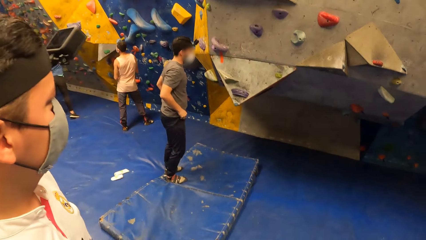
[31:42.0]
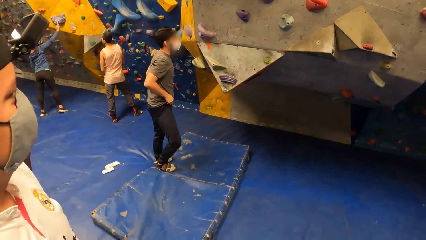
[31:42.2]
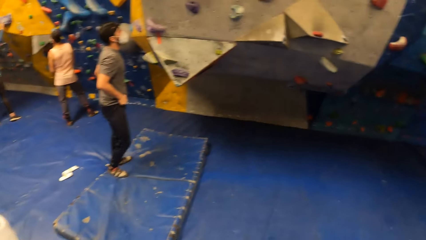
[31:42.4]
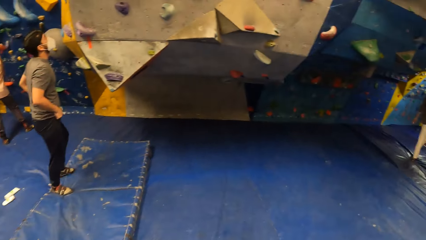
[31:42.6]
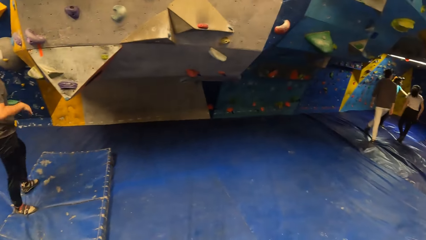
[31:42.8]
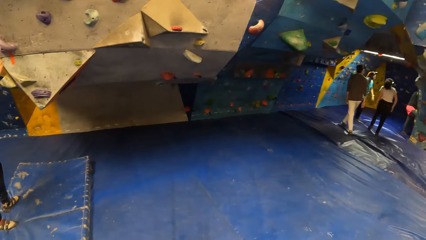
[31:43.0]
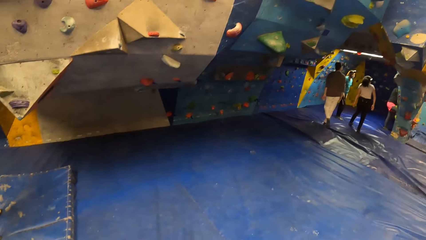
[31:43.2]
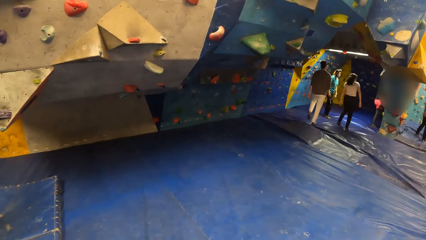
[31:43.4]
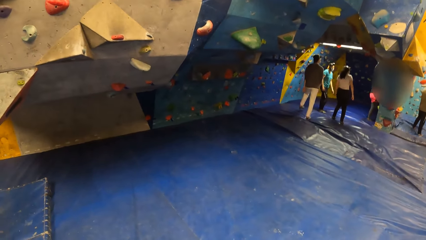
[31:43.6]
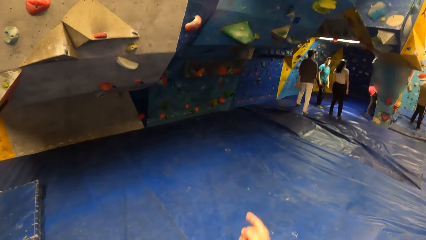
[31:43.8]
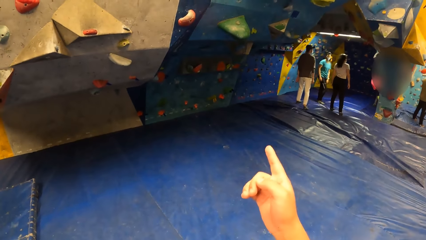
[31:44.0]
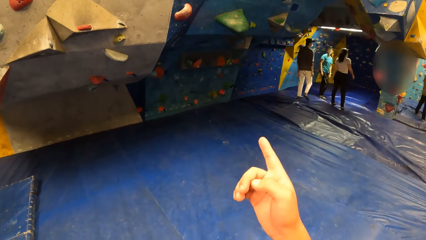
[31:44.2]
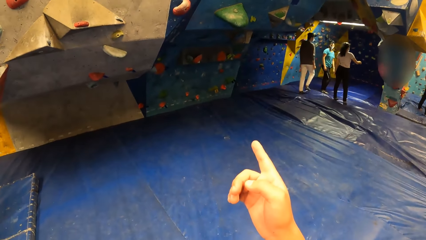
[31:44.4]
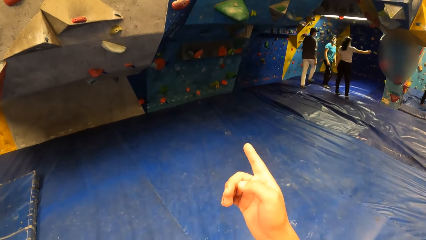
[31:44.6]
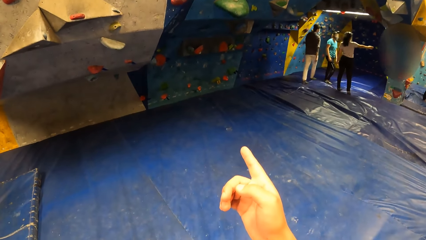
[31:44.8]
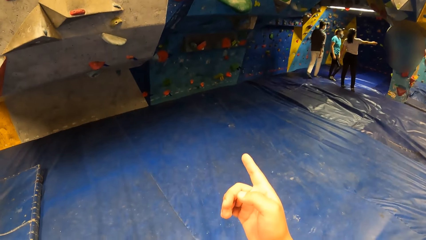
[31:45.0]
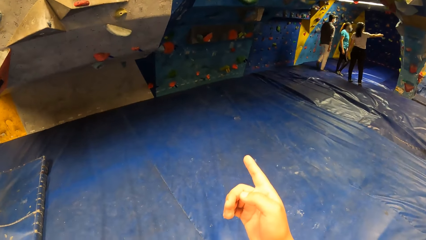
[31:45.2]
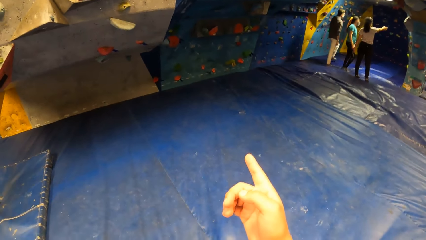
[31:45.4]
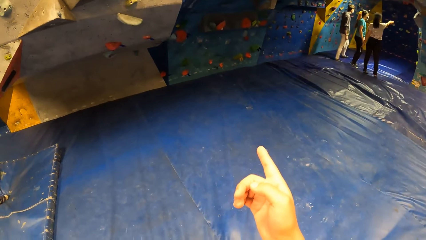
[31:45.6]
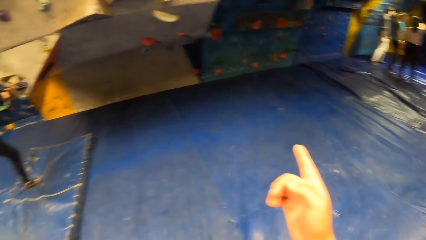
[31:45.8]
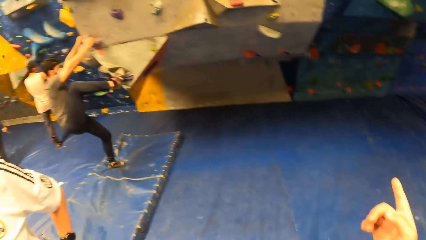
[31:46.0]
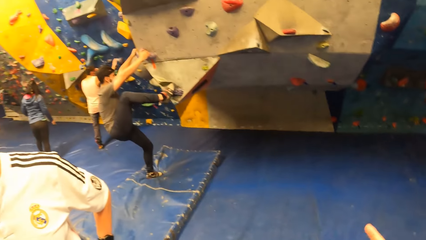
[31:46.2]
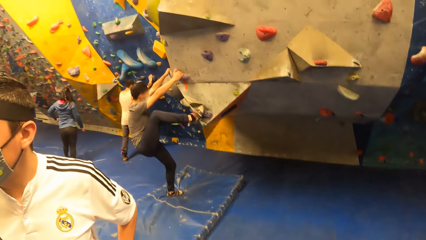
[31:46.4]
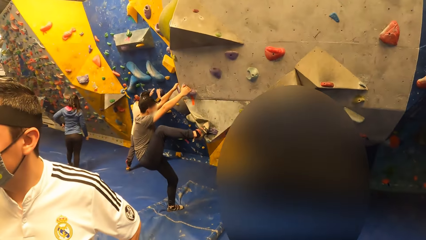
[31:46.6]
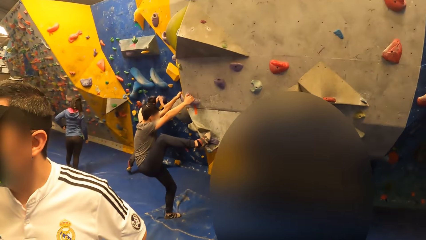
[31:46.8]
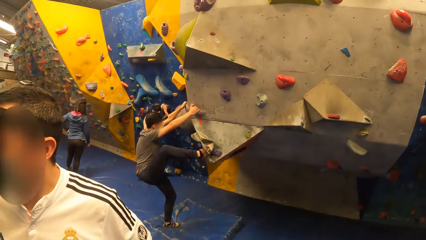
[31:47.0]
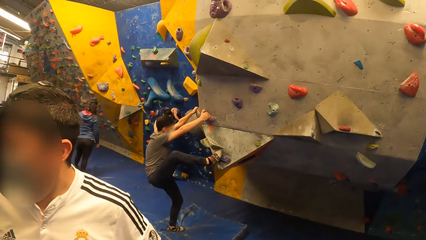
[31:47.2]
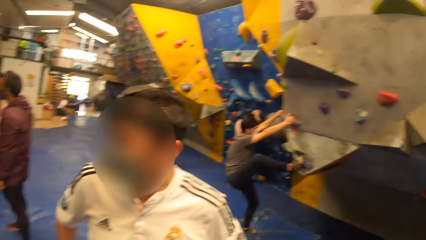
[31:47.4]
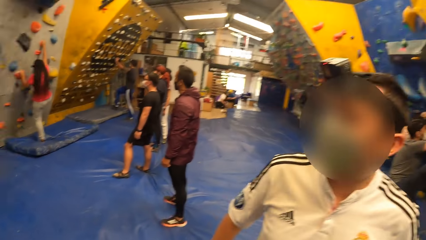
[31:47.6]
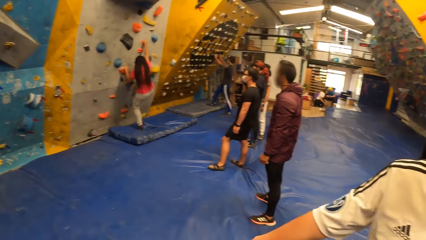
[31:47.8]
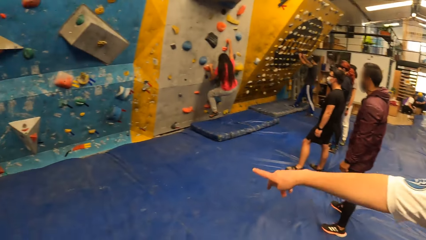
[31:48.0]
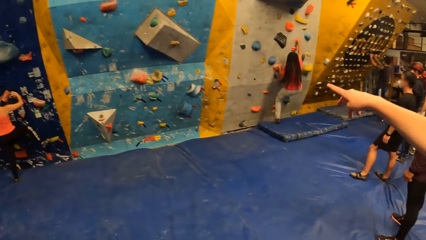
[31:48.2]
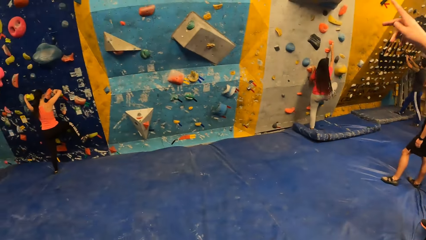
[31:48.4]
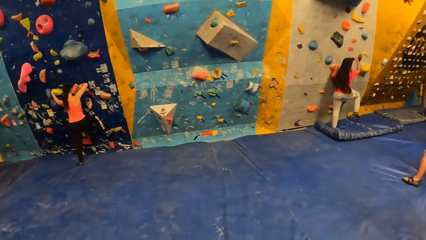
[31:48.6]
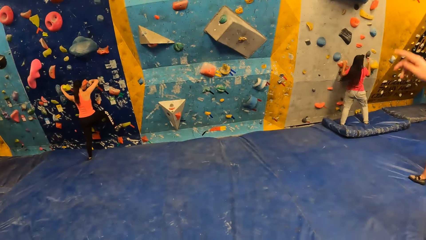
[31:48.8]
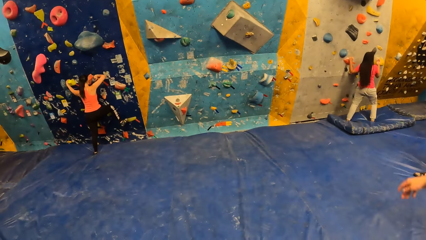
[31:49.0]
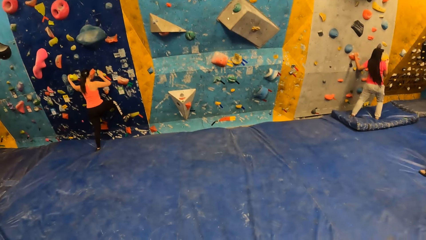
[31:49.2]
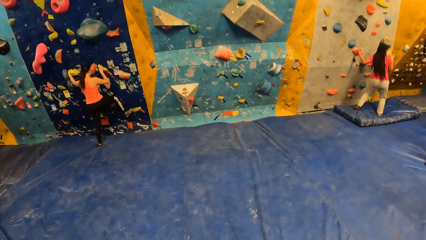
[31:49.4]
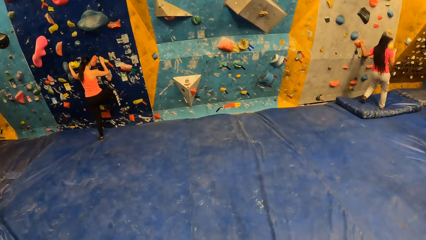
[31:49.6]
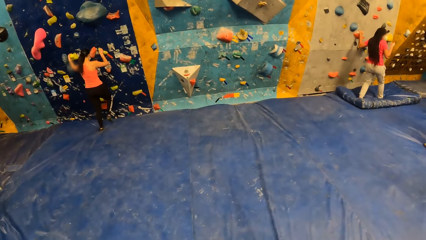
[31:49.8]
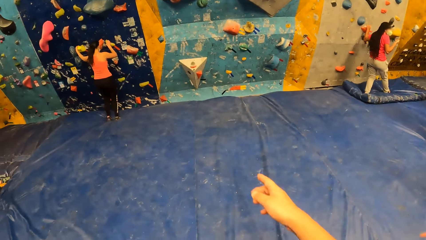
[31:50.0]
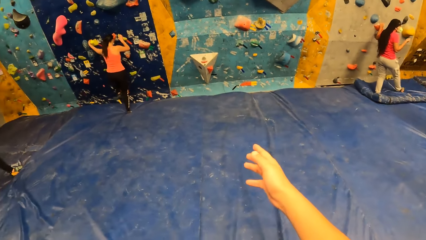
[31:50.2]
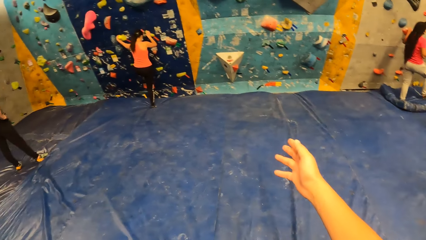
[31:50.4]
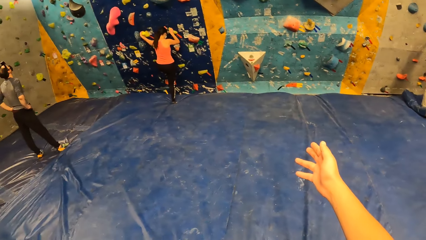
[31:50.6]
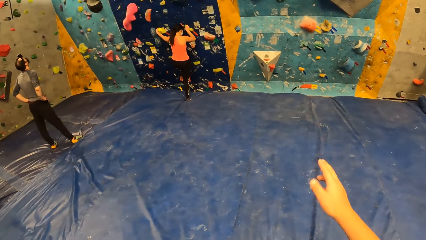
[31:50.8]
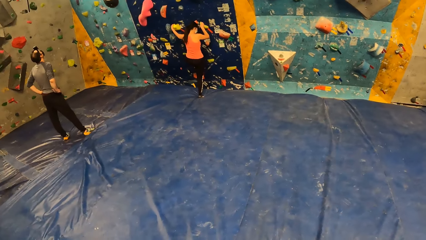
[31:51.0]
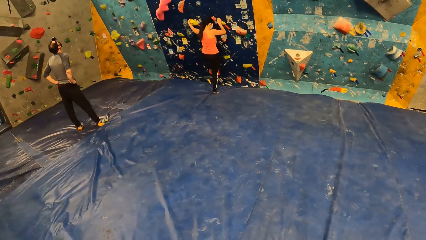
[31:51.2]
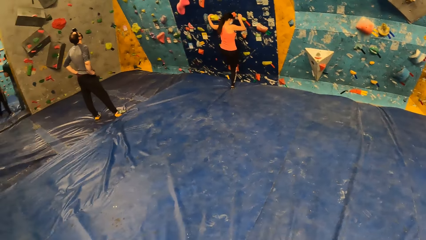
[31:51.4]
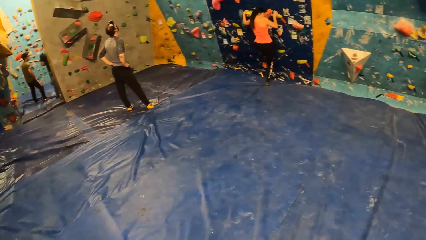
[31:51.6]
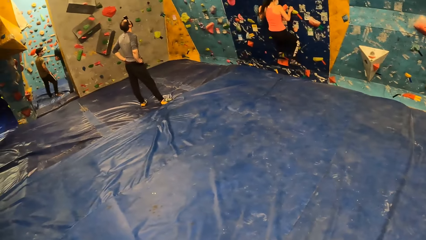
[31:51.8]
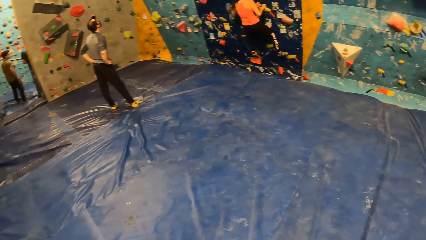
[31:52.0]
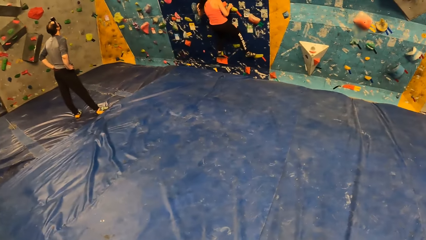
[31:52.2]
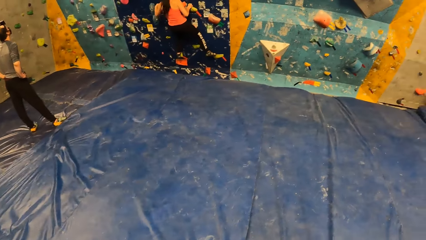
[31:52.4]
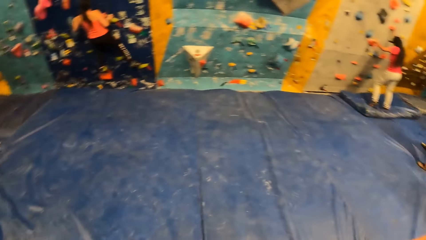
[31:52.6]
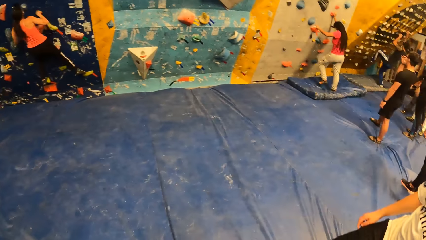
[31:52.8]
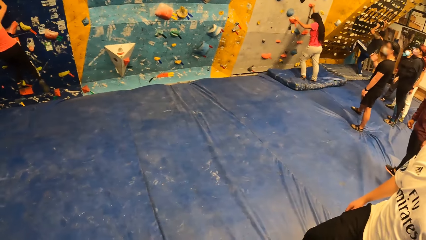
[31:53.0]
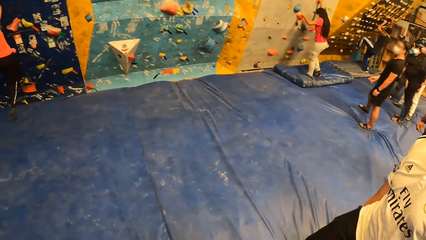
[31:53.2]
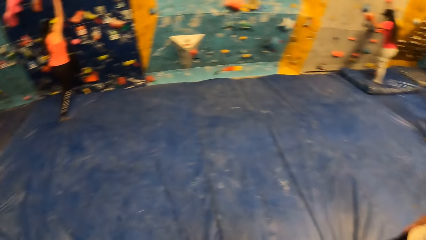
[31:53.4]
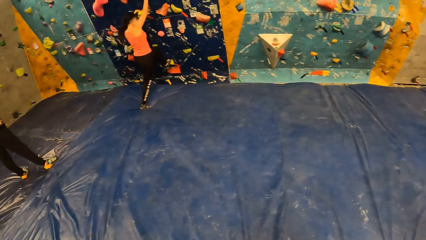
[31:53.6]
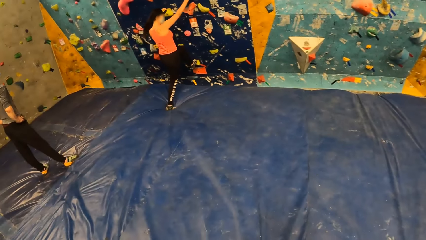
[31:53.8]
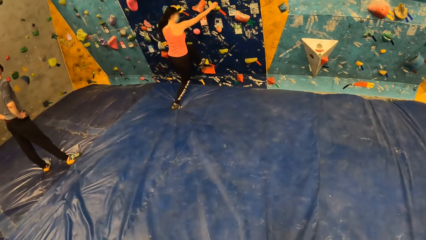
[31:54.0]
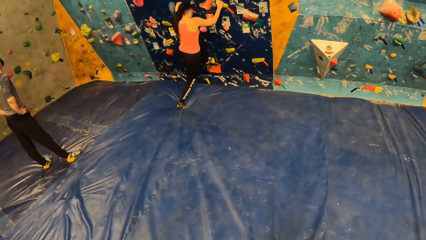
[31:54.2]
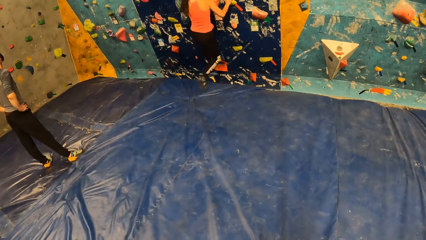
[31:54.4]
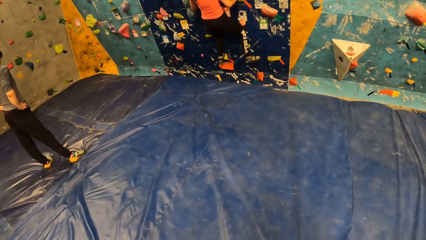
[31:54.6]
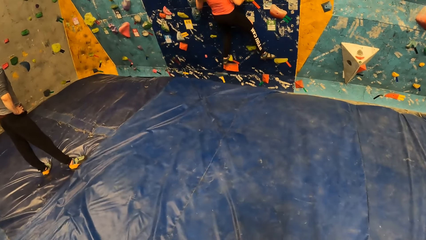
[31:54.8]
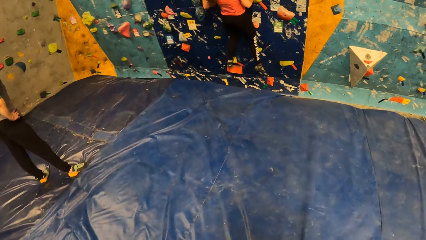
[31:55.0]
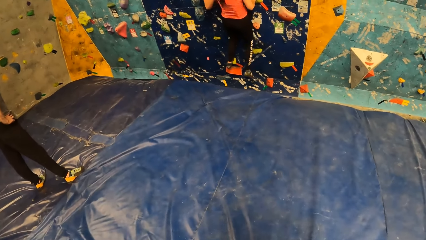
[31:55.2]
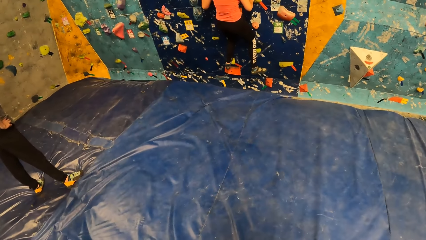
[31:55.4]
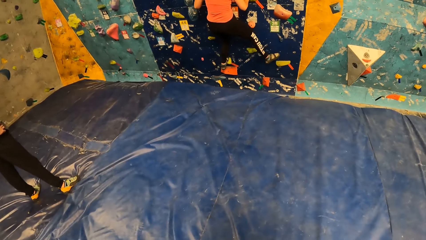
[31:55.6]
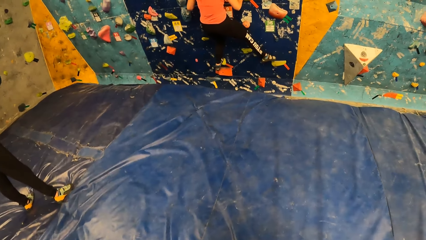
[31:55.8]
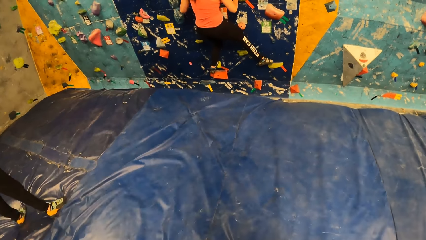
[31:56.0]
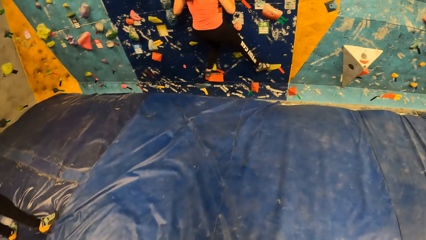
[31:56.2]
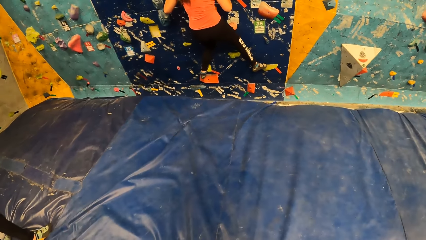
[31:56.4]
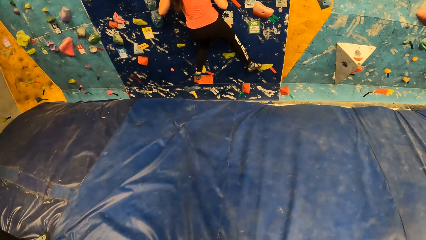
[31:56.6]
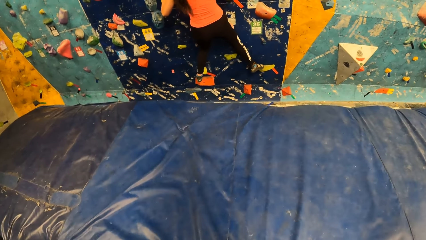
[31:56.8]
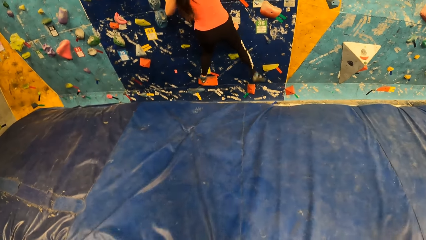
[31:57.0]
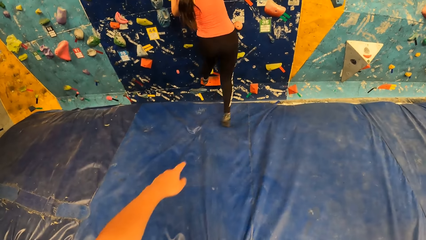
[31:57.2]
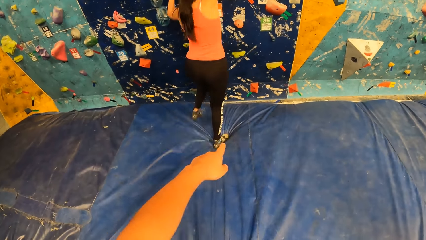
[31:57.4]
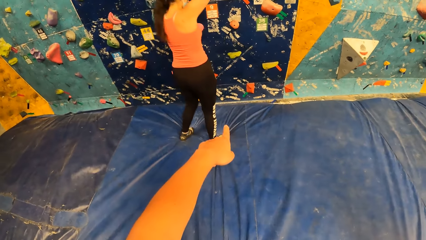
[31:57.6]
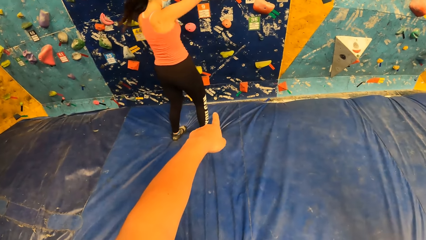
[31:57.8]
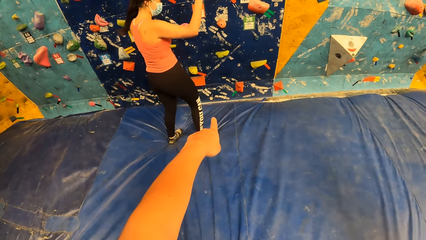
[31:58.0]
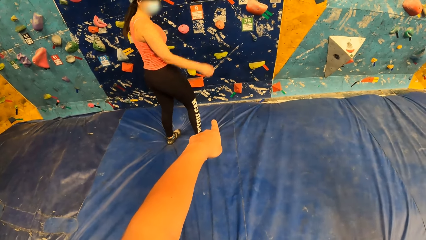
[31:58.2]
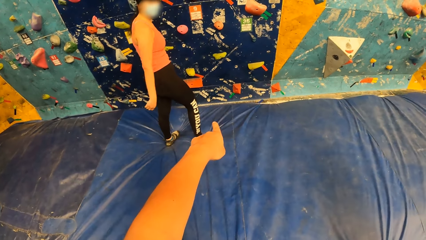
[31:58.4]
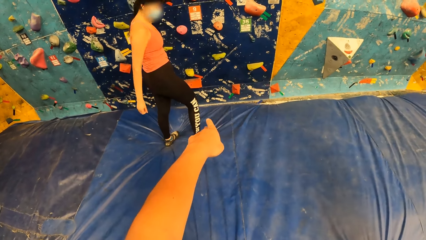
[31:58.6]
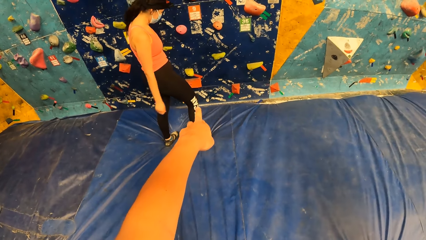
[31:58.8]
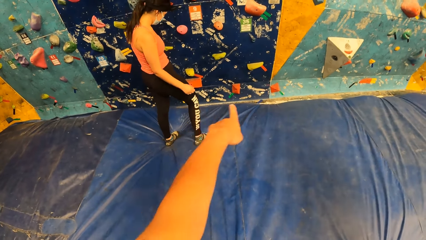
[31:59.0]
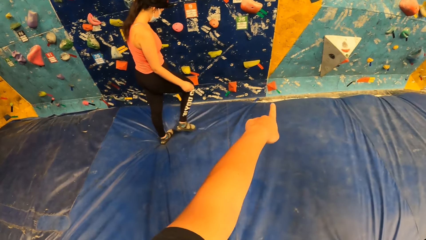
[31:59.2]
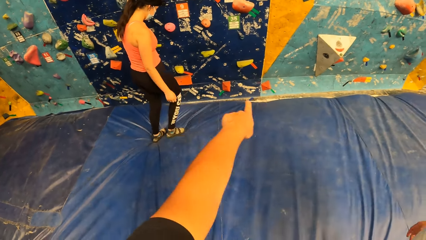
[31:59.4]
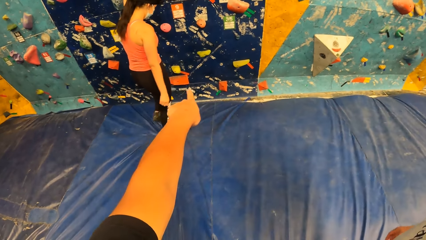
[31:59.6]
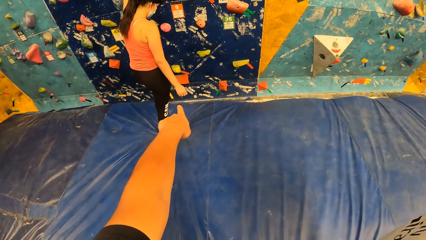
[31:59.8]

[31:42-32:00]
The camera wearer looks around. They point their right index finger at a bouldering wall. They look around the room. A woman comes down from a wall. A man gestures with his right hand. Another woman climbs a wall with both hands. The camera wearer gestures with their right hand. They lift their hand and walk in the room. They gesture with their left hand. The other woman comes down from the wall. The camera wearer lifts their hand.
